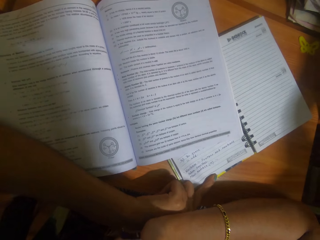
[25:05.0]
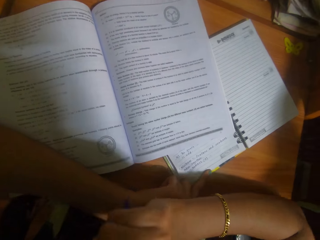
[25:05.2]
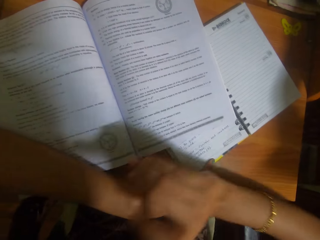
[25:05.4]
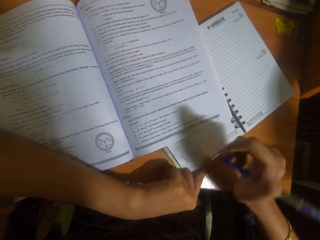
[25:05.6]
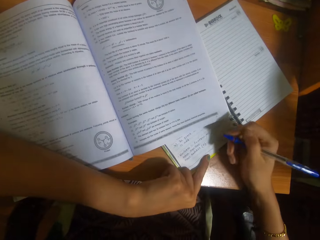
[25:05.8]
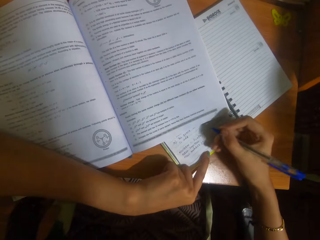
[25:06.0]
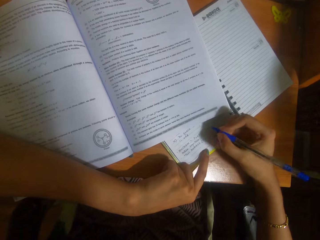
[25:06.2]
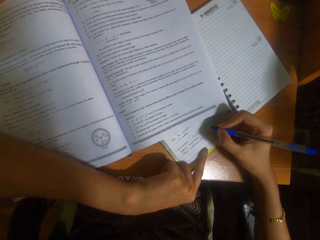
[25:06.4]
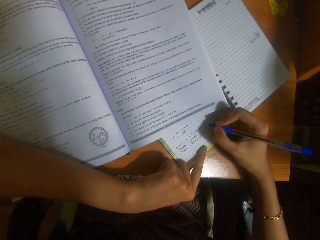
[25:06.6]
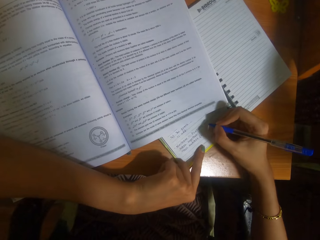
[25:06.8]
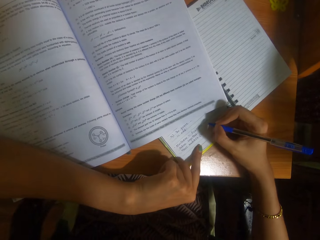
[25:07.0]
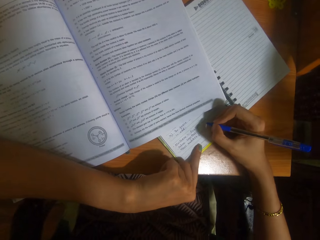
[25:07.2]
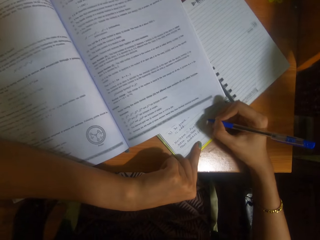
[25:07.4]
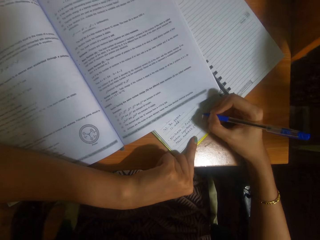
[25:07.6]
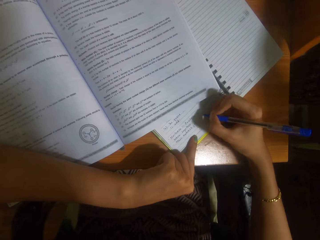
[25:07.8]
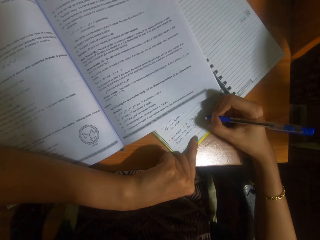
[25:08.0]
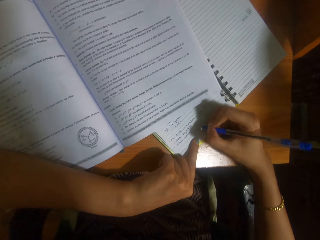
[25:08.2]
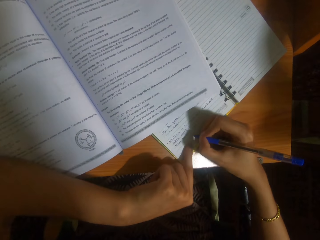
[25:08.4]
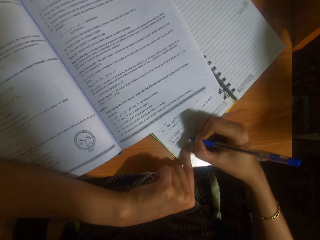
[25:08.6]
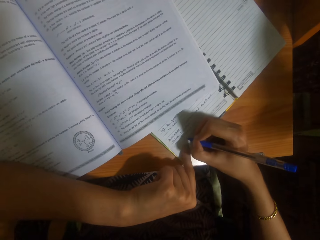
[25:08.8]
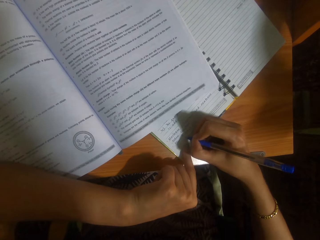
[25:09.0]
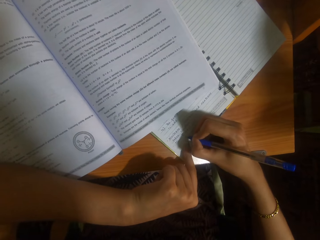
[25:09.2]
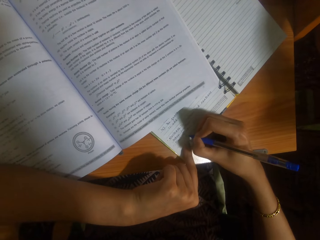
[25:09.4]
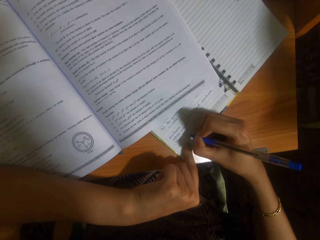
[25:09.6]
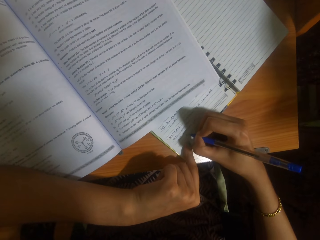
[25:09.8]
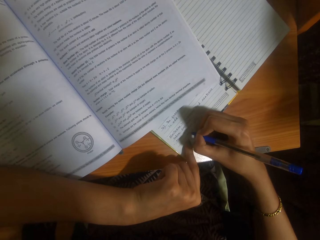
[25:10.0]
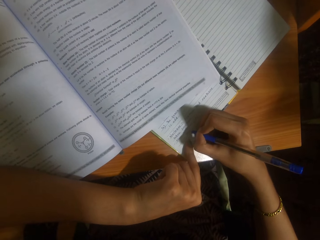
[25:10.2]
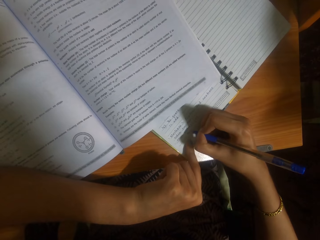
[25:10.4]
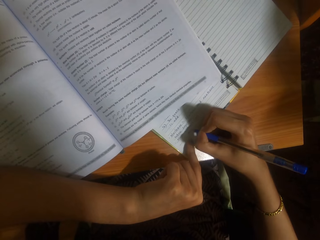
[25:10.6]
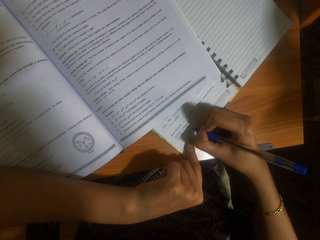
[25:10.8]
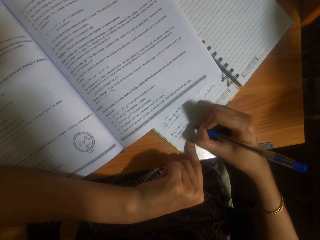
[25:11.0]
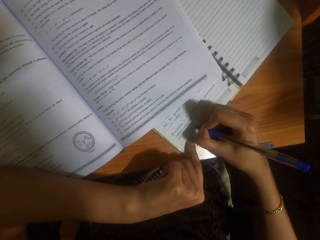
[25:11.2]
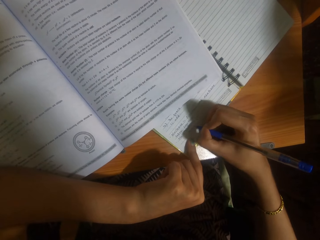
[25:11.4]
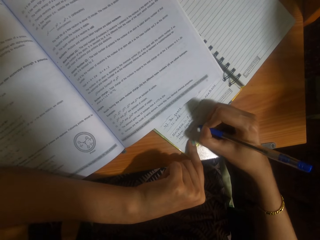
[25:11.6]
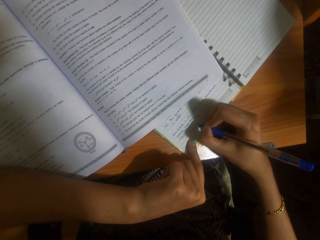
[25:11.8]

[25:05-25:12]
The camera wearer writes on the book with the pen in her right hand.

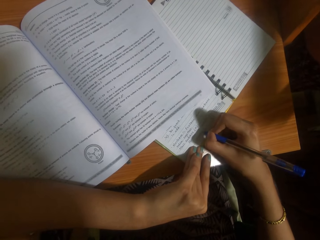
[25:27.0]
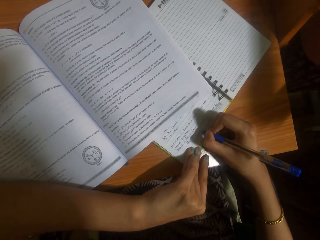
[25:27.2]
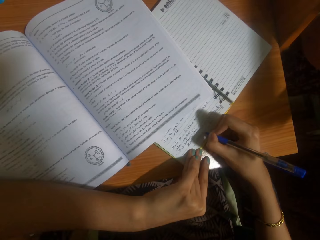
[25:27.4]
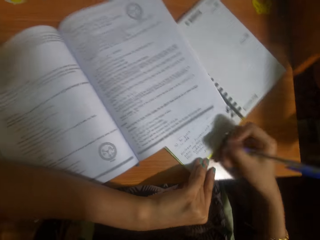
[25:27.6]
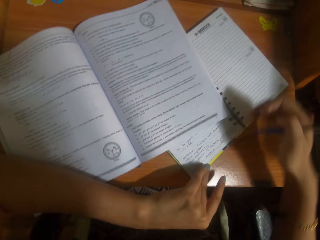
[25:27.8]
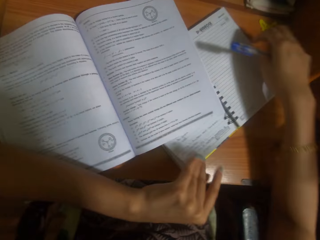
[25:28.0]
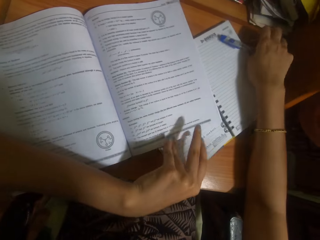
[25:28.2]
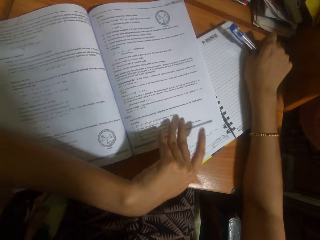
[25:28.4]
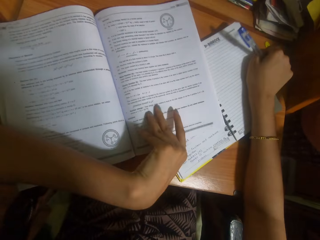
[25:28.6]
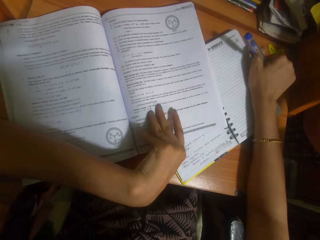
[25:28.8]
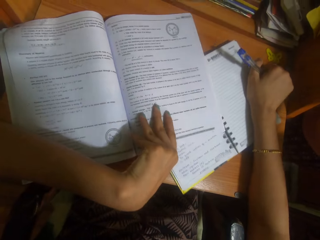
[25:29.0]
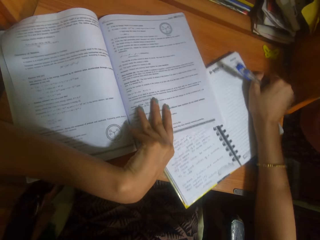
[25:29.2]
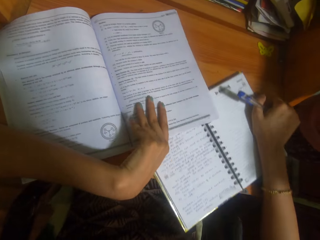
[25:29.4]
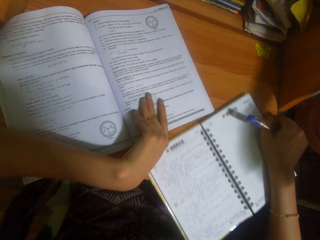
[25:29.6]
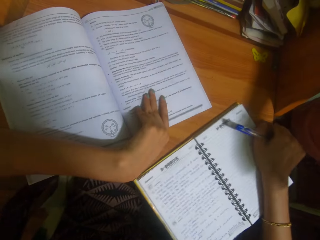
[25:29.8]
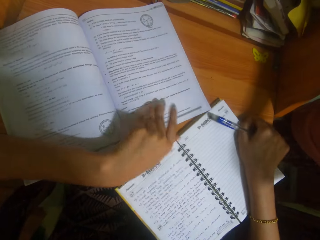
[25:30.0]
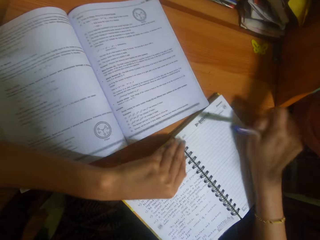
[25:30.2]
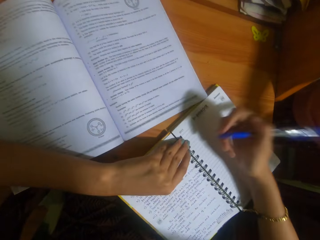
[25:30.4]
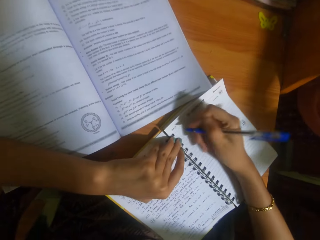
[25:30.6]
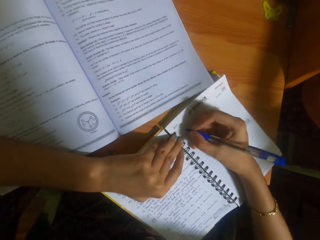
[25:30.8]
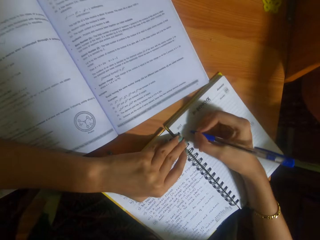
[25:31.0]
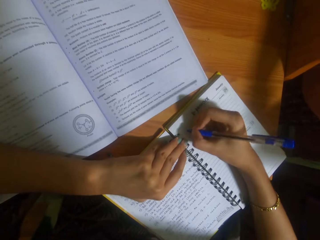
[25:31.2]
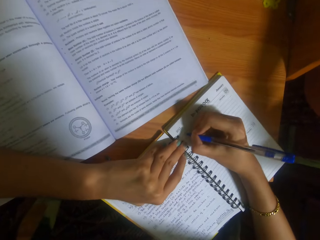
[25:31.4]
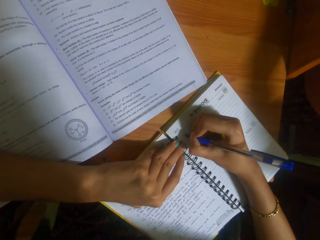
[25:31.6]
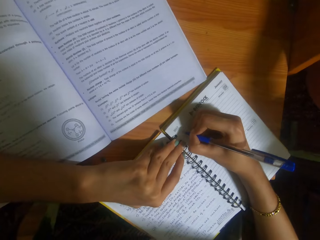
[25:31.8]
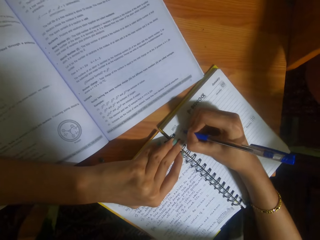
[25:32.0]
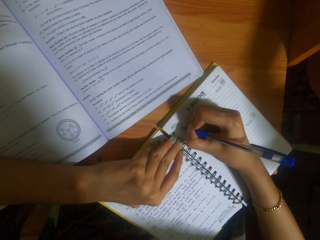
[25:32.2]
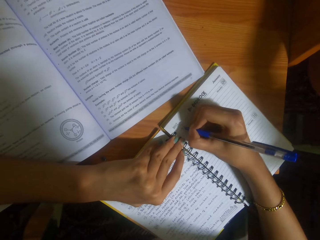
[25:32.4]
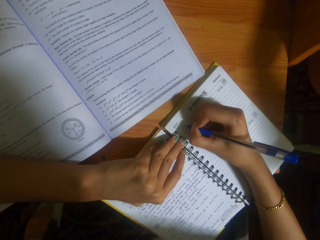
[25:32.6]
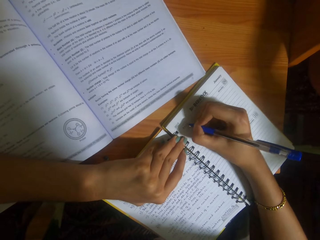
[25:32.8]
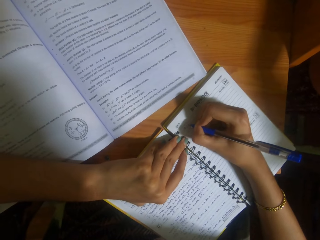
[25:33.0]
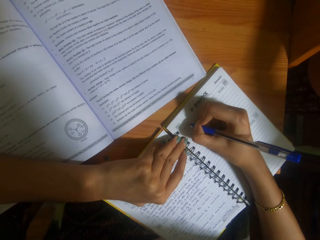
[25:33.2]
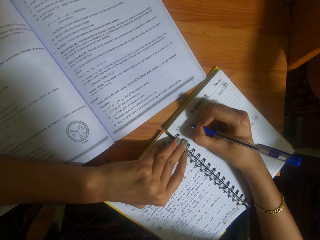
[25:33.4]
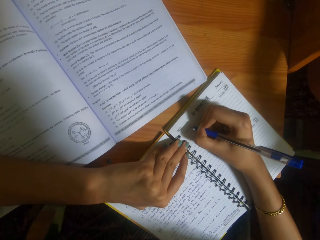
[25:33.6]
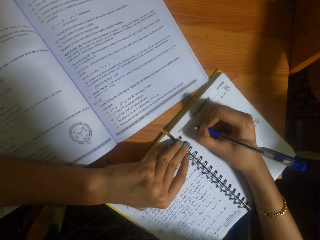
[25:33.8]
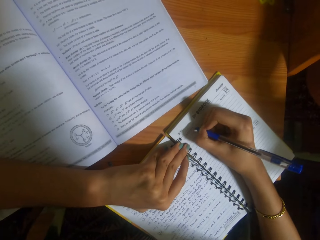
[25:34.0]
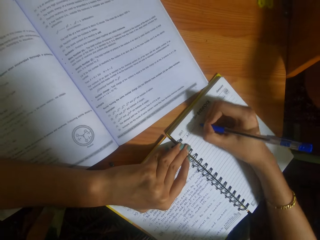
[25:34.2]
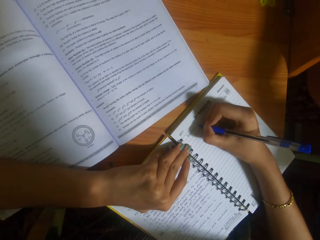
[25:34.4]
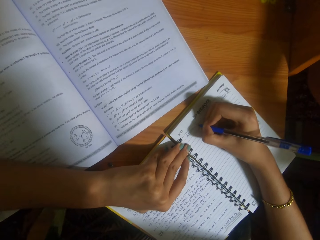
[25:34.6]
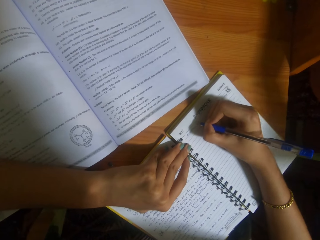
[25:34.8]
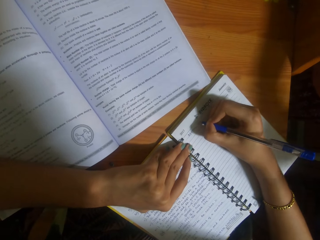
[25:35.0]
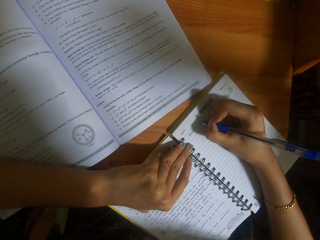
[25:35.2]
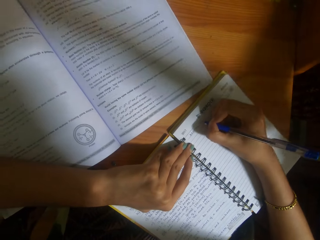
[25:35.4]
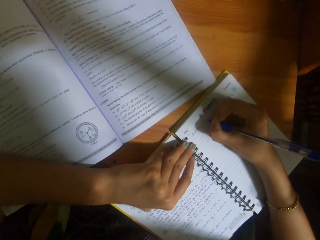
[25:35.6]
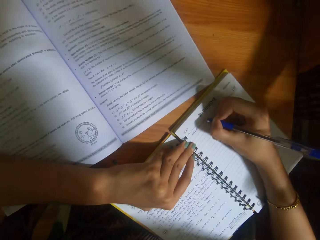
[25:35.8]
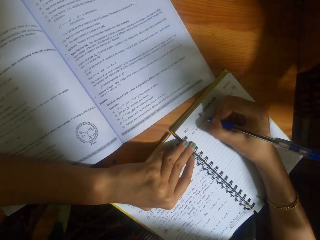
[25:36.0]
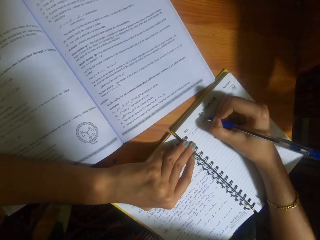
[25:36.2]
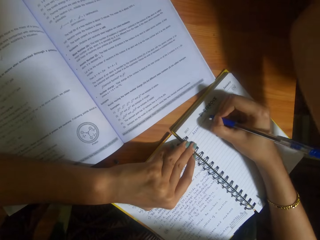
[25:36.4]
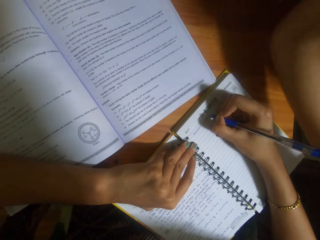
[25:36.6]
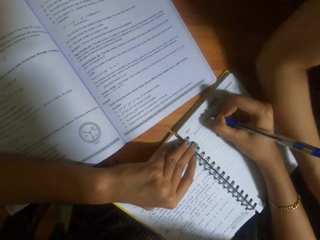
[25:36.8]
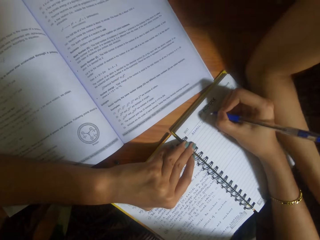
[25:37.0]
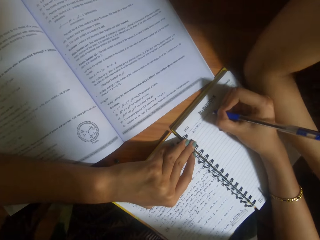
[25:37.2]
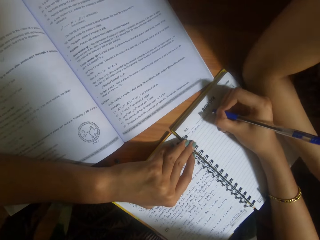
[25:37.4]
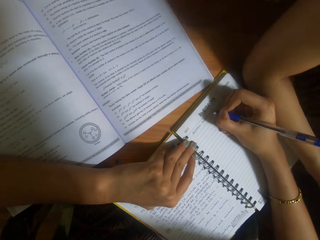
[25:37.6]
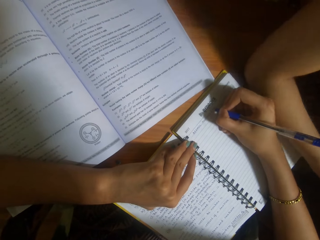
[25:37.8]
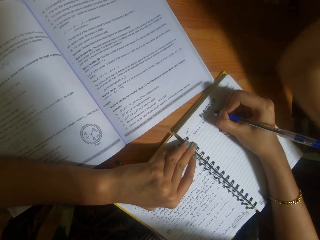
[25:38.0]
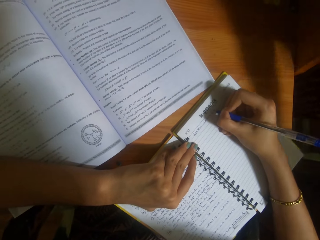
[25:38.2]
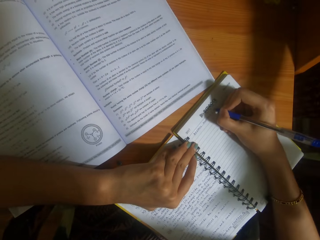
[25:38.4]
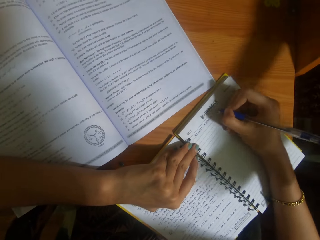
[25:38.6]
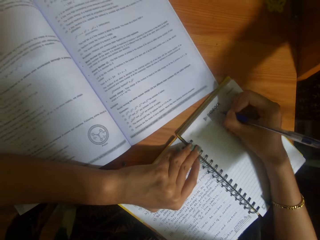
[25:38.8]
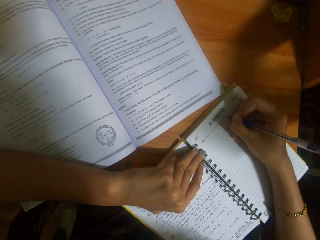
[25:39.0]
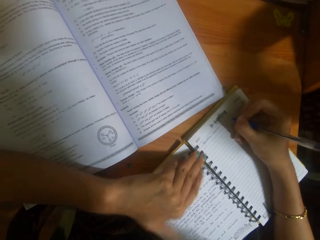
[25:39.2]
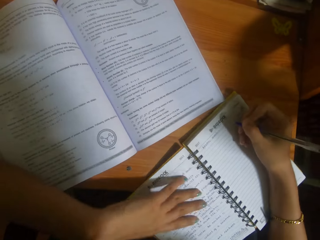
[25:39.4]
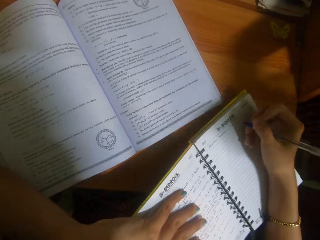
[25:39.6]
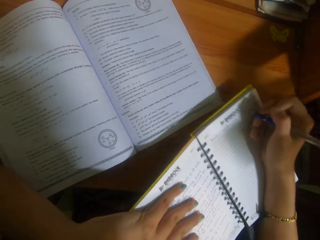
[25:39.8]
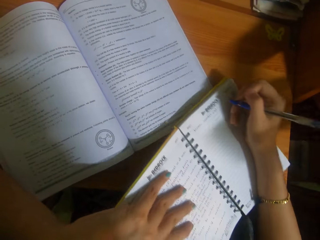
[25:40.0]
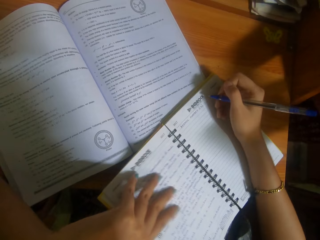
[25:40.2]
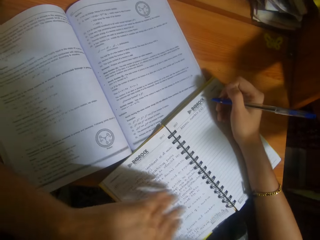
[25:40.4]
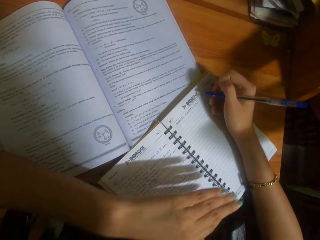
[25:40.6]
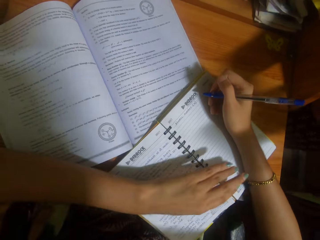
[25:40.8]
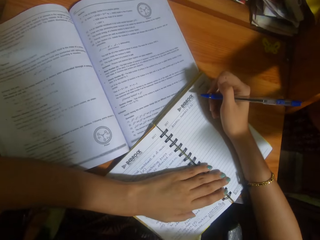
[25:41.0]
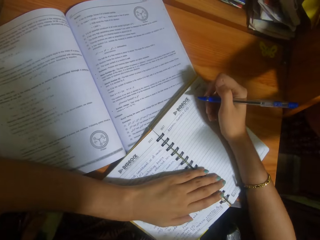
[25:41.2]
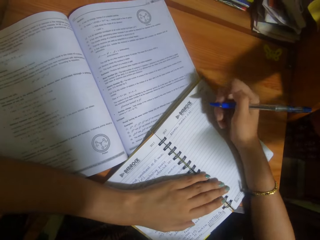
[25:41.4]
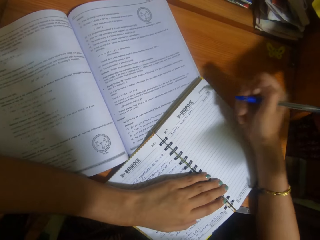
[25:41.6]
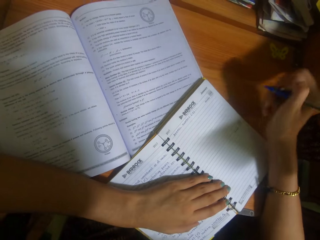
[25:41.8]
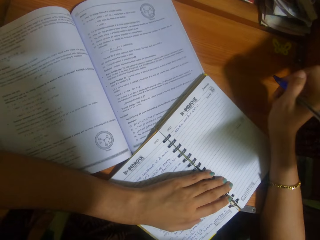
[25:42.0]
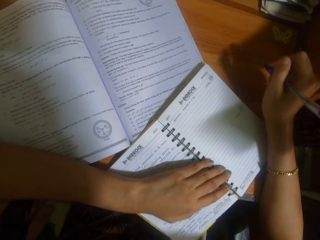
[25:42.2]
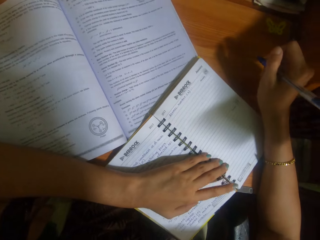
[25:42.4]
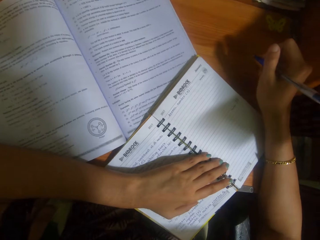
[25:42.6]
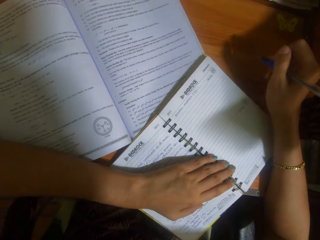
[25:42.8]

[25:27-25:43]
The camera wearer adjusts the book on the table with her right hand. She touches the book on the table and drags the book on the table. She reads the book. She writes on the book with the pen in her right hand. She writes on the book. A person puts the hand on the table. The camera wearer writes on the book. The person removes the hand from the table. The camera wearer adjusts the books on the table with her hands. She drags the book on the table. She reads the book.
